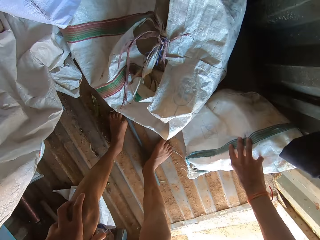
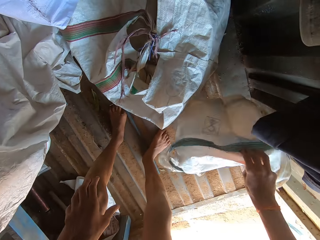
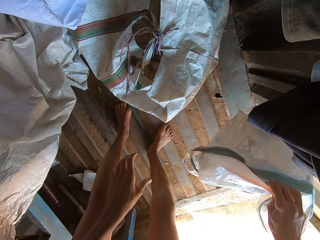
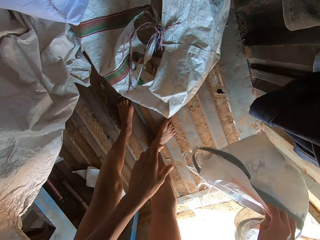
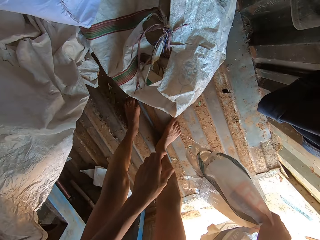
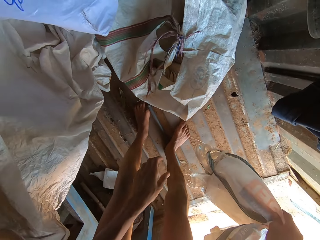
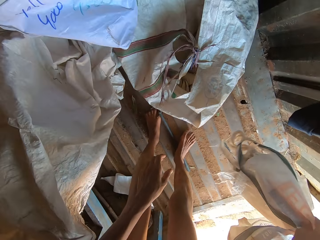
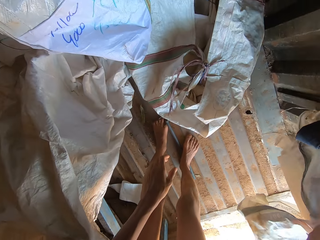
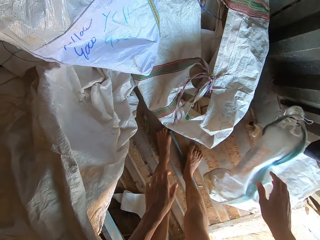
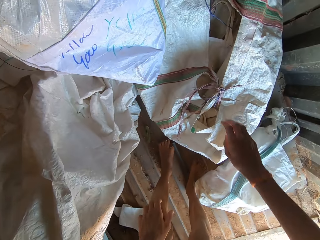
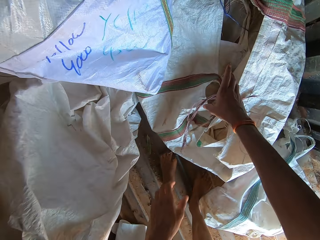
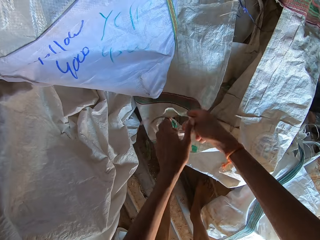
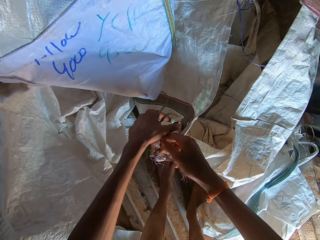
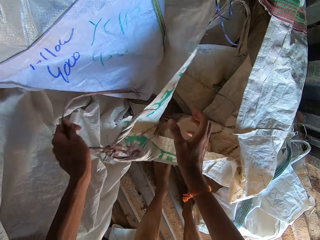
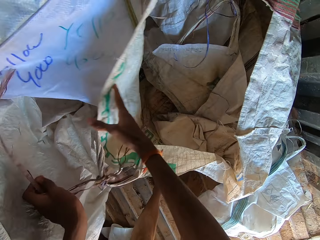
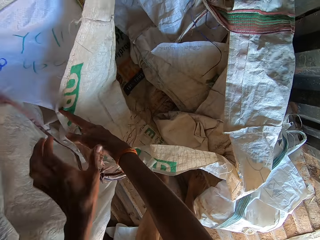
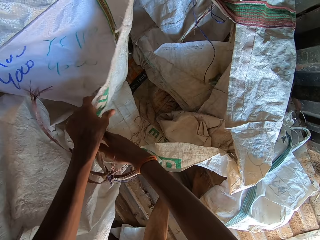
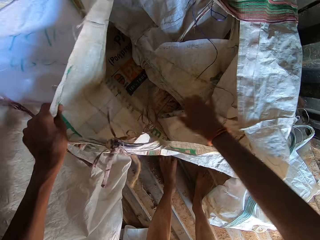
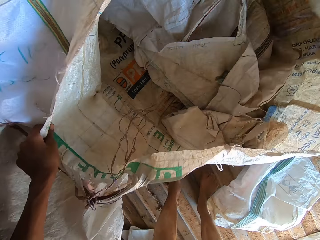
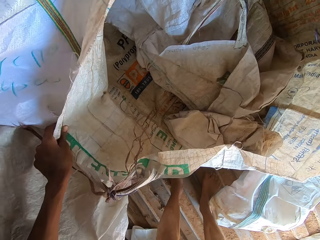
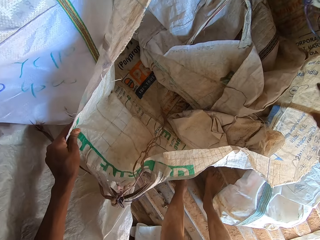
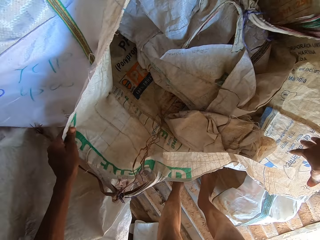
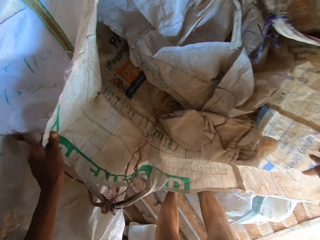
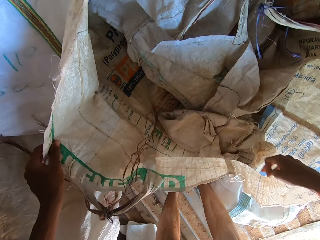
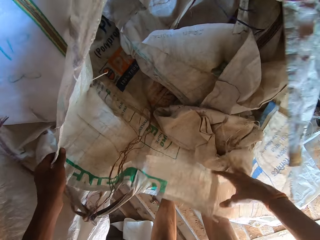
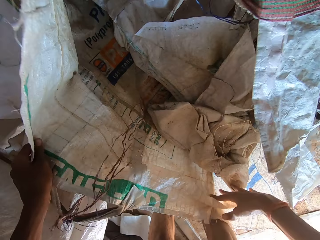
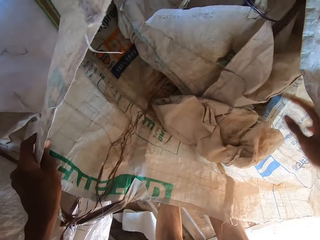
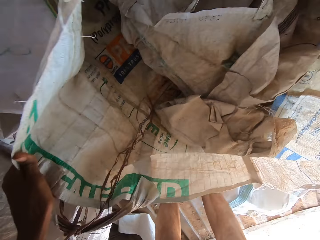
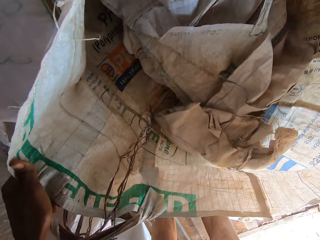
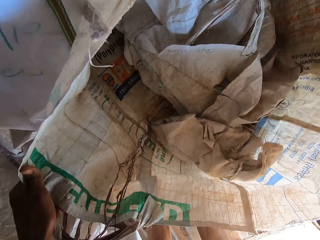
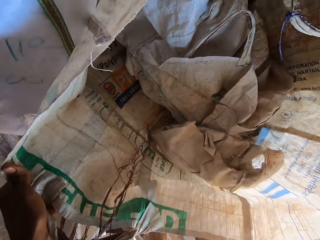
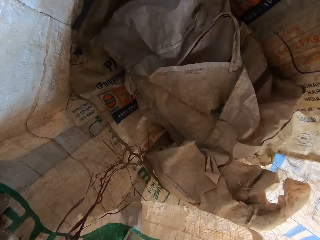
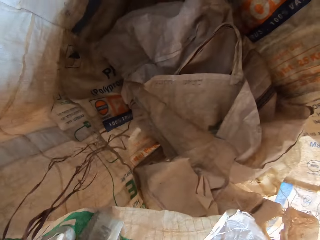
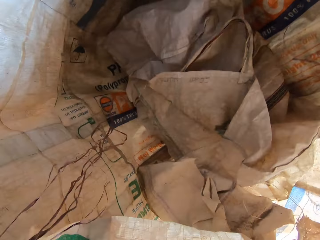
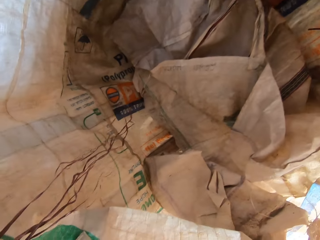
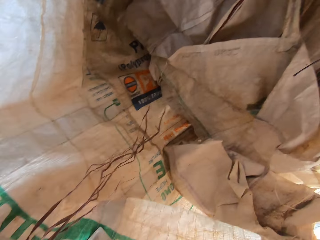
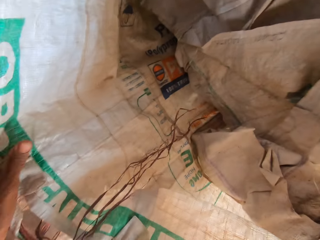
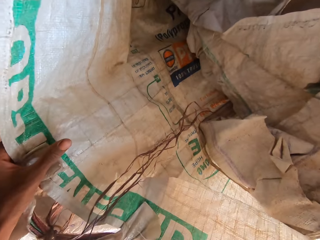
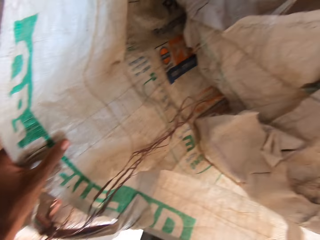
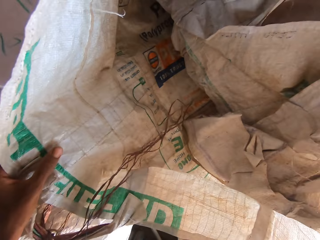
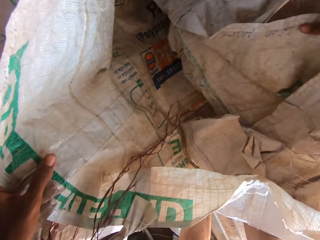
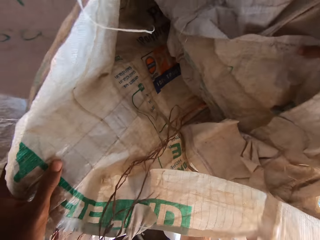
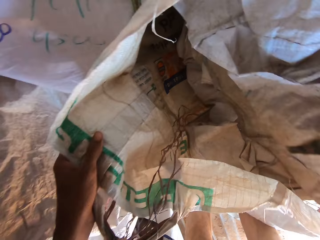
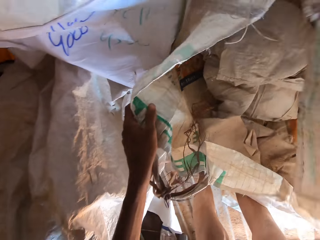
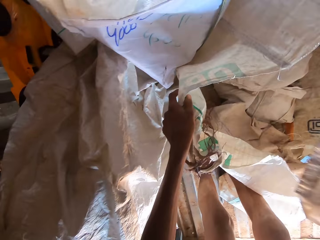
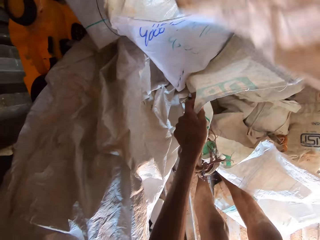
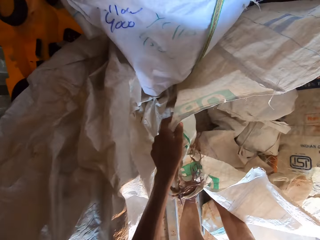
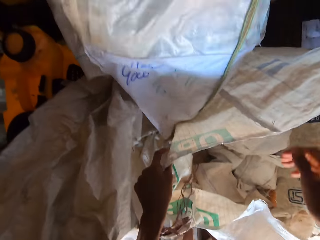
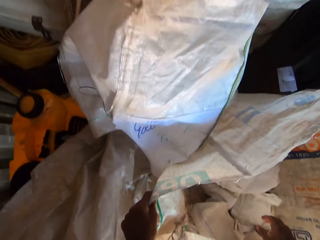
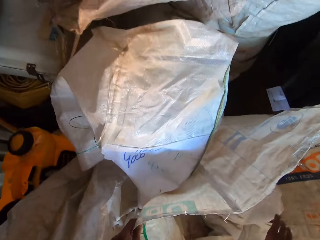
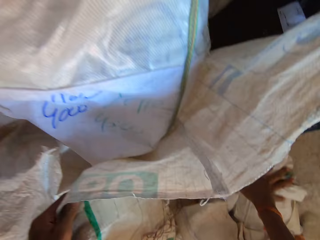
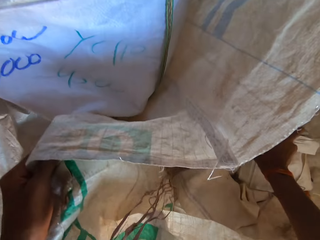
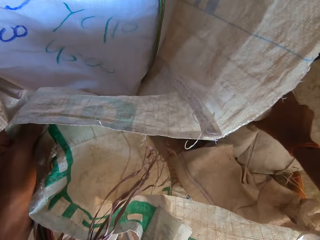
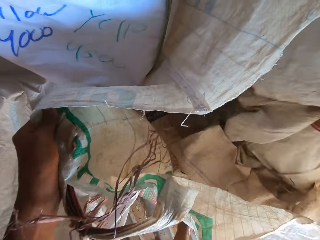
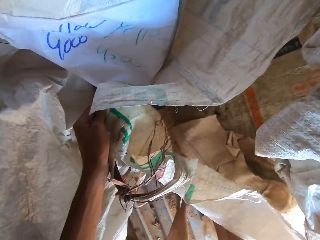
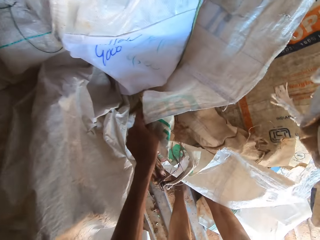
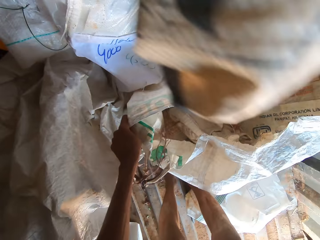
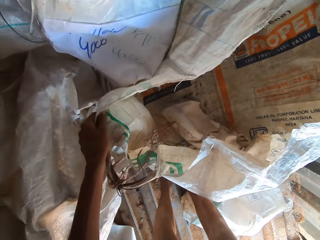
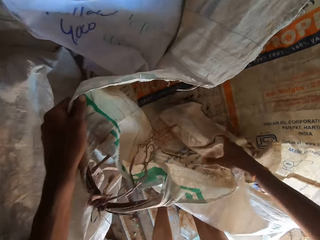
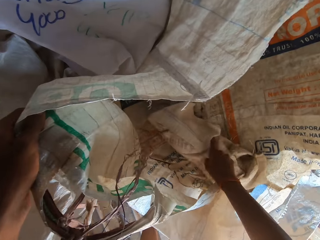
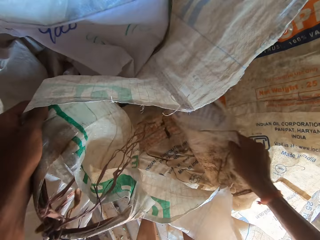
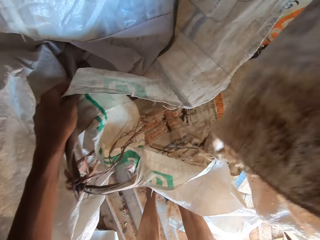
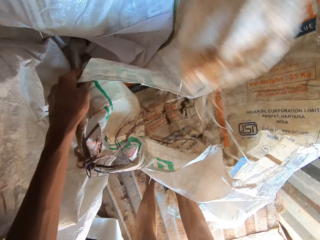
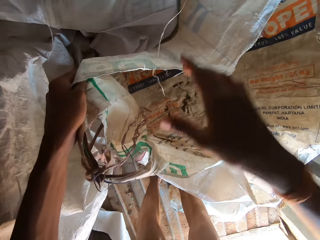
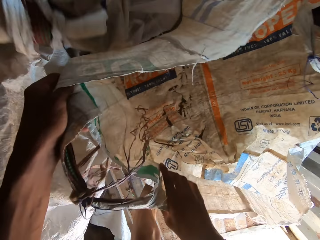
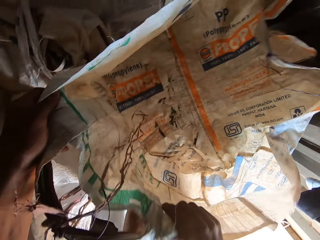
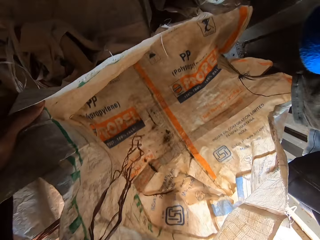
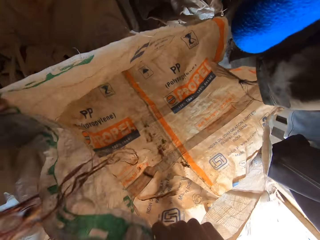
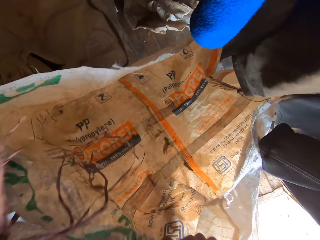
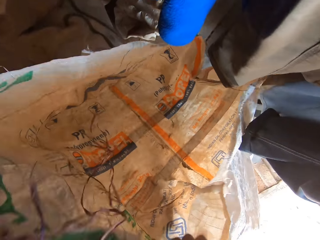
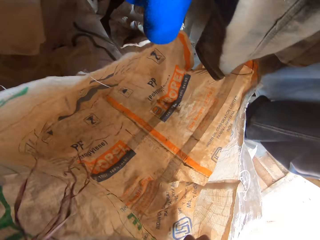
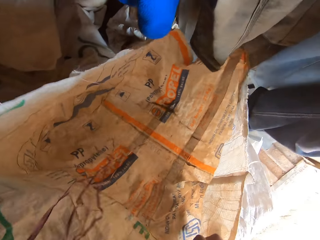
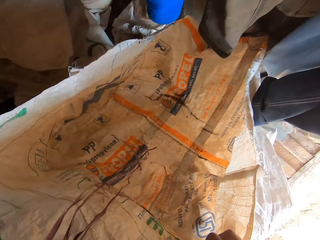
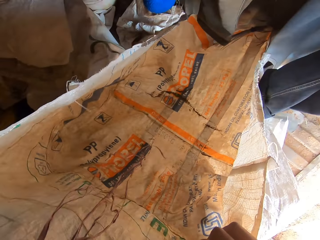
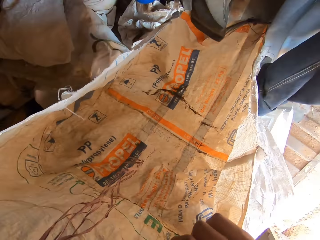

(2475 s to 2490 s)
The camera wearer picks a sack or bag from the floor with his right hand. He drops the sack on the floor with his right hand. He opens a sack on the floor with his right hand. He picks the bag. He holds the sack with his left hand. He holds the sack with his right hand. He holds the sack with his left hand. He holds the sack with both hands. He holds the sack with his left hand. He holds the sack with both hands. He holds the sack with his left hand. He holds the sack with both hands. He holds the sack with his left hand. He picks a sack from the sack with his right hand. He drops the sack on the pile of sacks with his right hand. He picks a sack from the sack with his right hand. He drops the sack on the pile of sacks with his right hand. He picks a sack from the sack with his right hand. He drops the sack on the pile of sacks with his right hand. He picks the sack from the floor with his hands. He adjusts the sack with both hands.

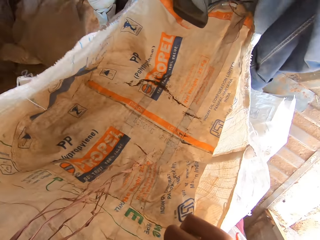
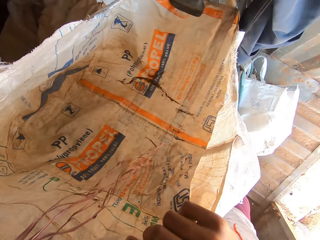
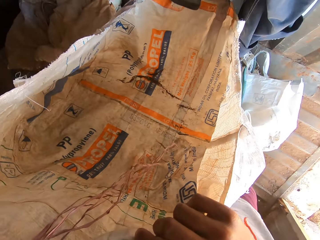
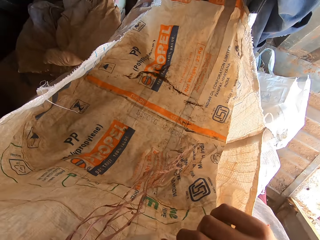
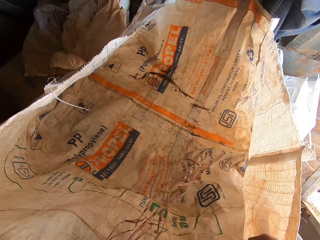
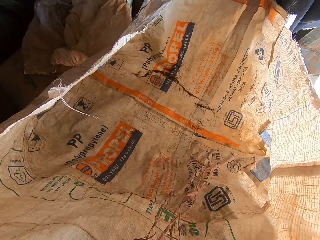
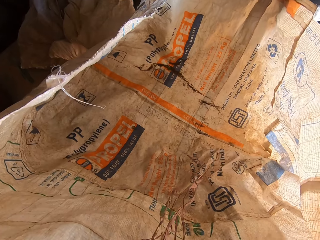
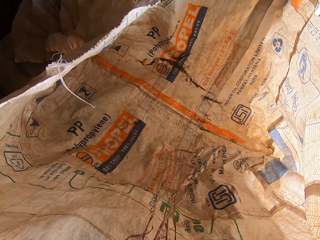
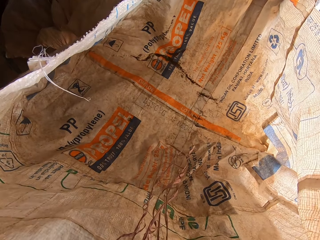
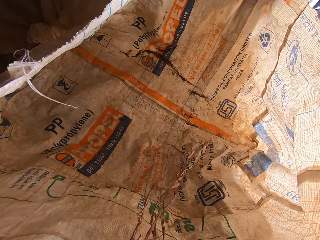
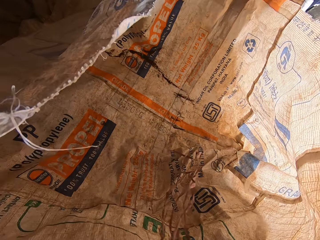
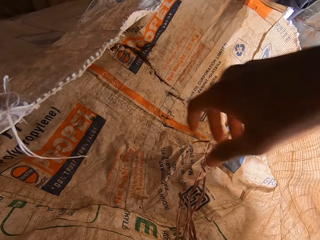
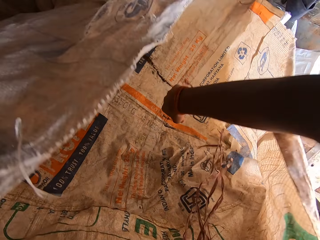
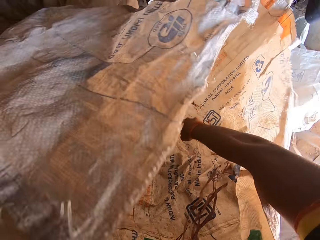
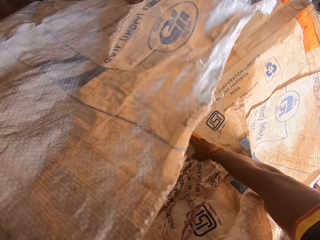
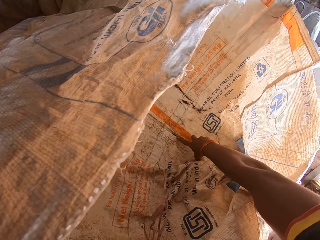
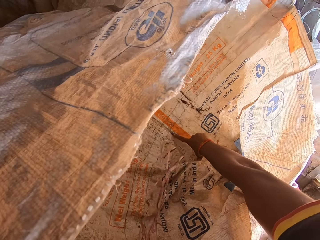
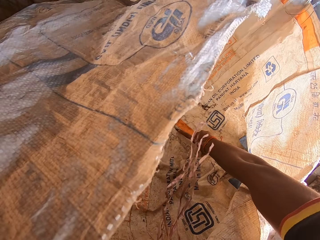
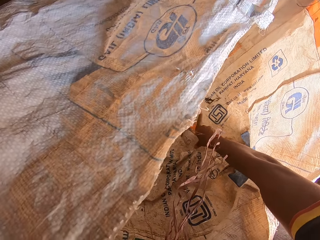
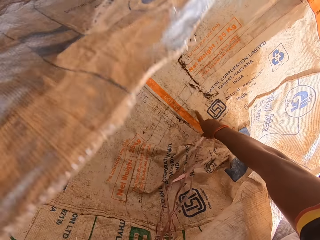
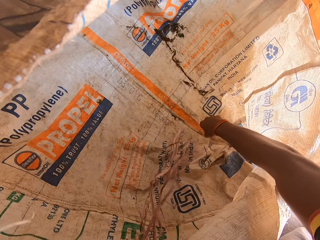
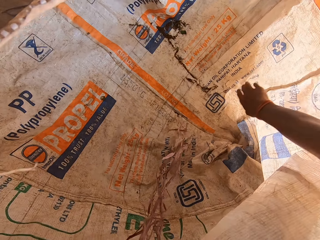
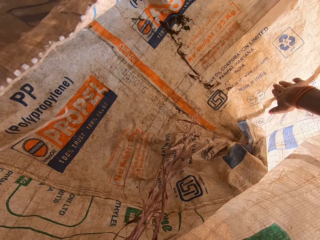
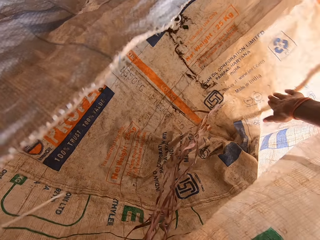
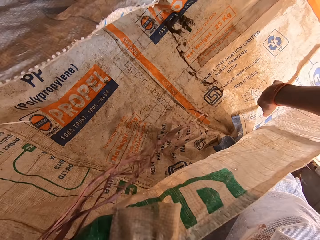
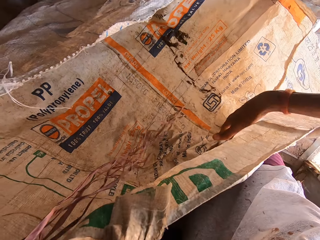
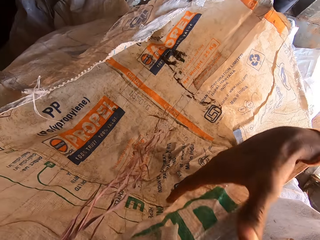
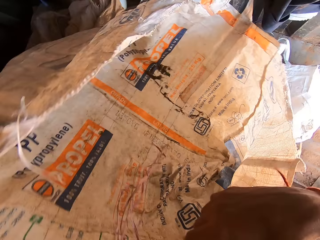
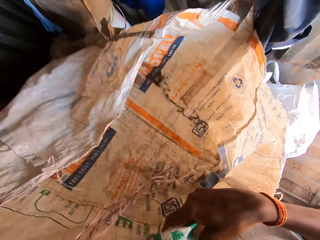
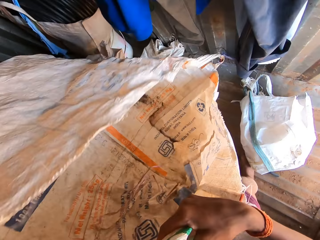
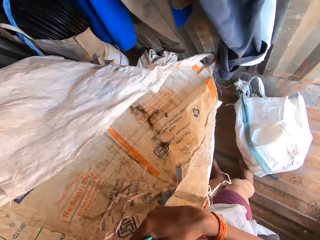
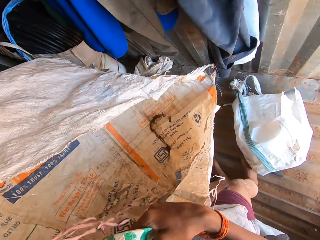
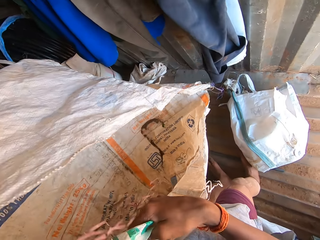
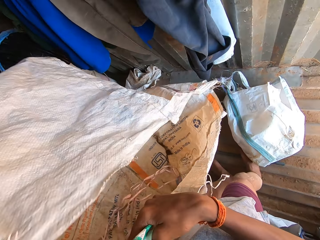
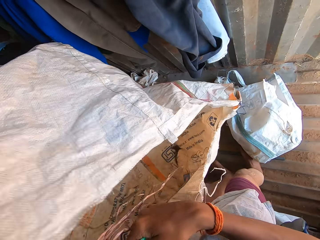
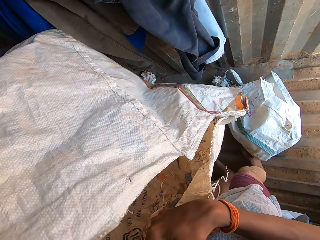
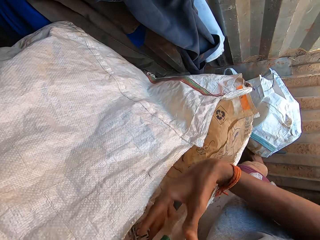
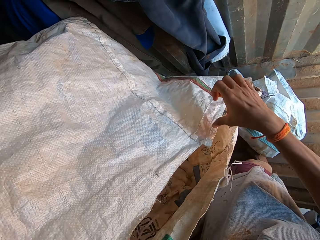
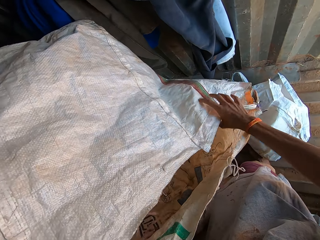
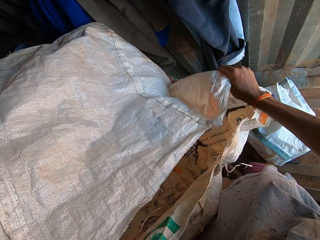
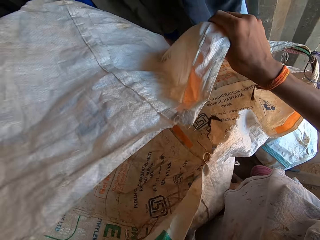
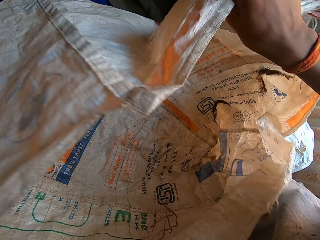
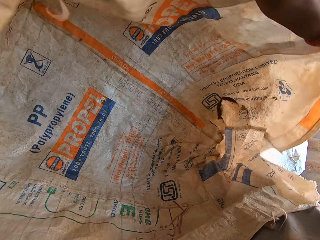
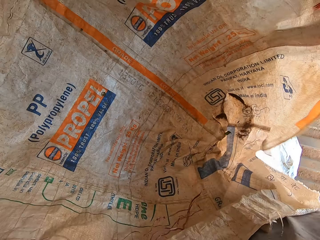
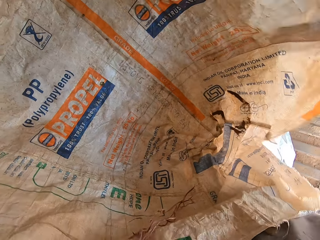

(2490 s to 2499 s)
The camera wearer shakes the bag or sack. He holds the sack with his left hand. He touches dirt in the sack with his right hand. He holds the sack with both hands. He holds the sack with his left hand. He holds the sack with both hands. He adjusts the sack with both hands.
